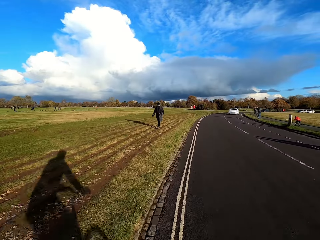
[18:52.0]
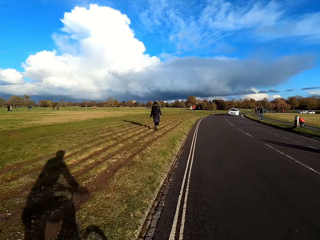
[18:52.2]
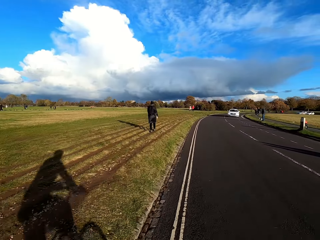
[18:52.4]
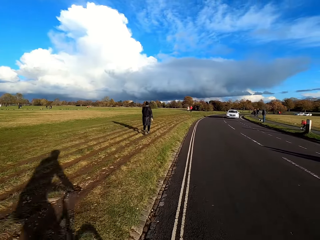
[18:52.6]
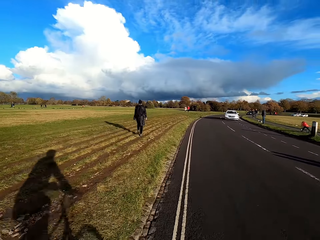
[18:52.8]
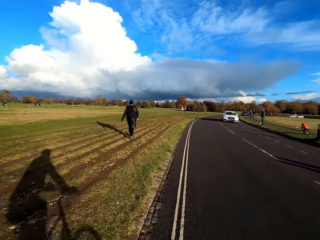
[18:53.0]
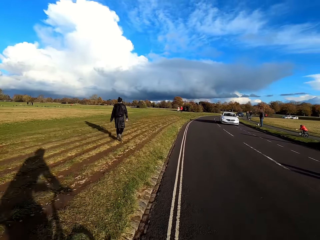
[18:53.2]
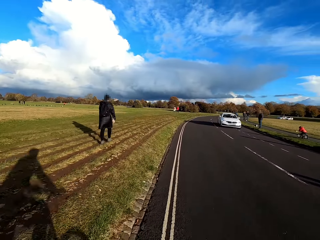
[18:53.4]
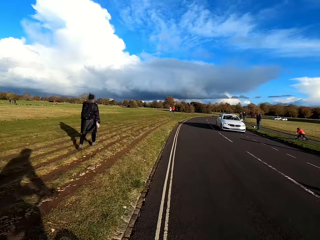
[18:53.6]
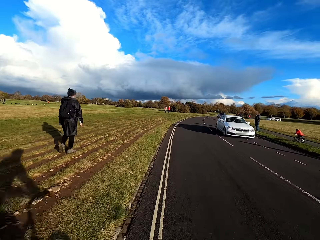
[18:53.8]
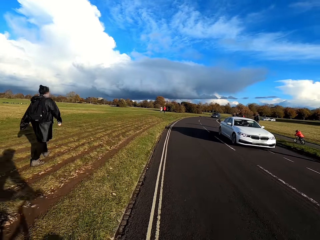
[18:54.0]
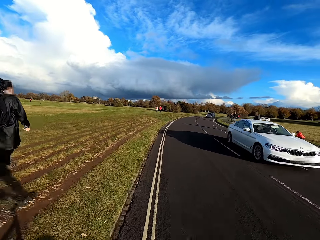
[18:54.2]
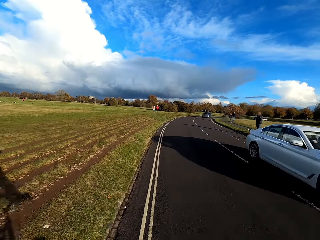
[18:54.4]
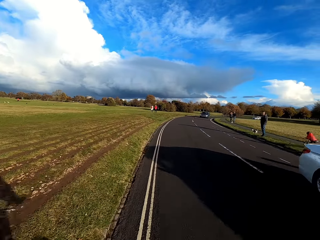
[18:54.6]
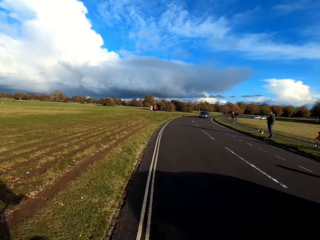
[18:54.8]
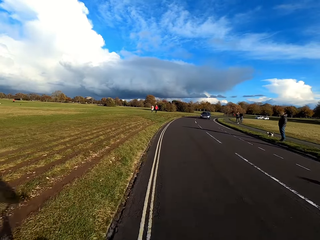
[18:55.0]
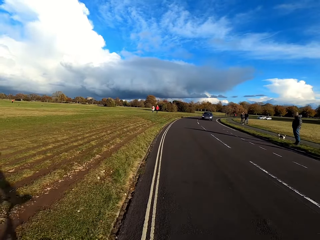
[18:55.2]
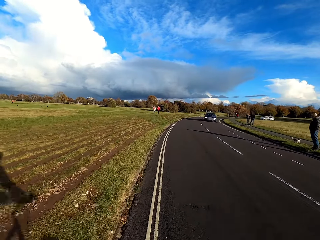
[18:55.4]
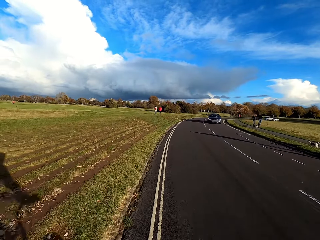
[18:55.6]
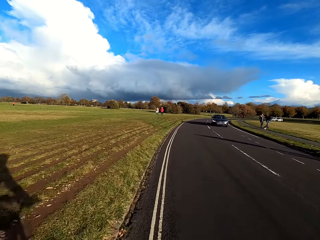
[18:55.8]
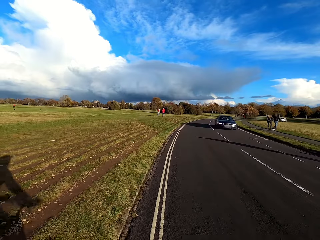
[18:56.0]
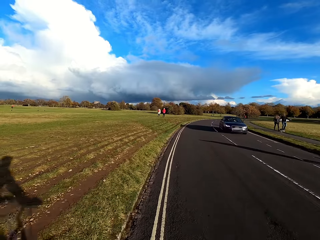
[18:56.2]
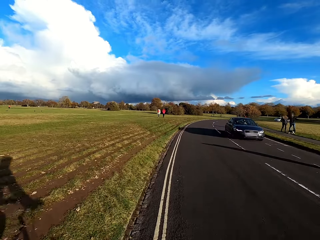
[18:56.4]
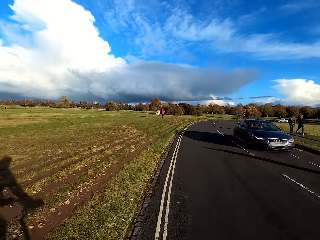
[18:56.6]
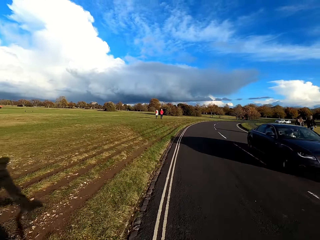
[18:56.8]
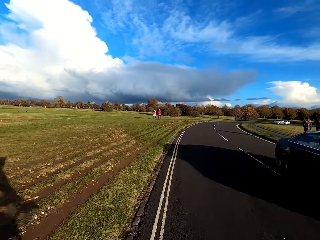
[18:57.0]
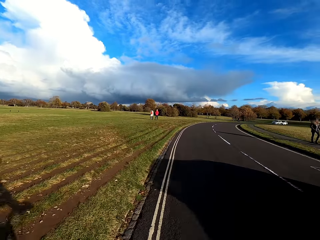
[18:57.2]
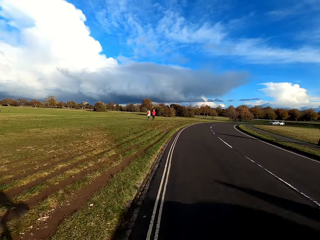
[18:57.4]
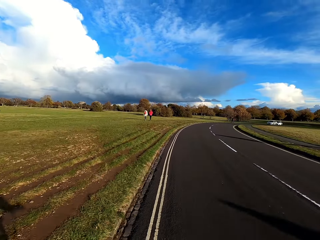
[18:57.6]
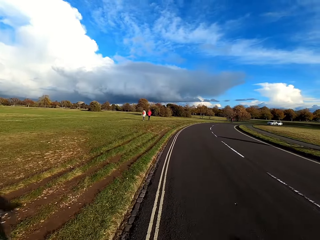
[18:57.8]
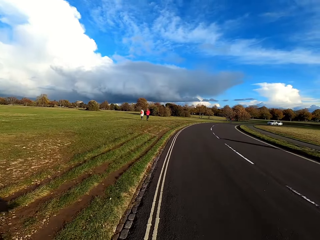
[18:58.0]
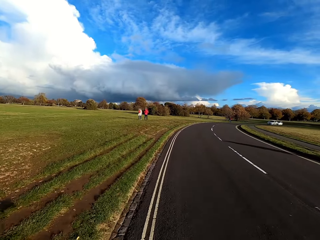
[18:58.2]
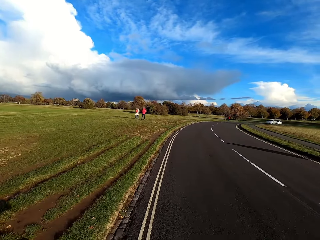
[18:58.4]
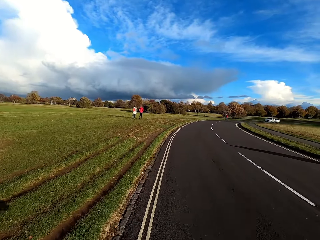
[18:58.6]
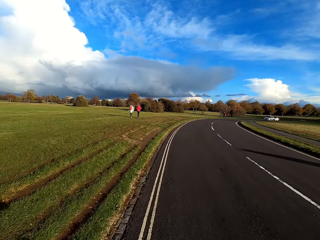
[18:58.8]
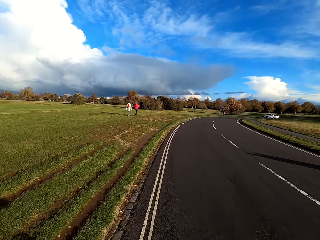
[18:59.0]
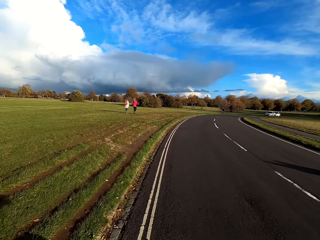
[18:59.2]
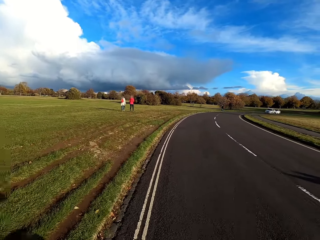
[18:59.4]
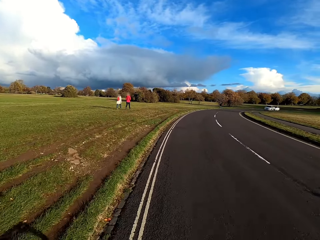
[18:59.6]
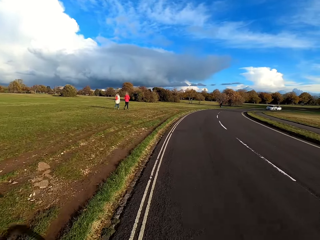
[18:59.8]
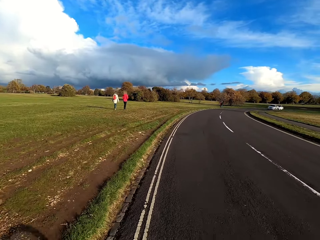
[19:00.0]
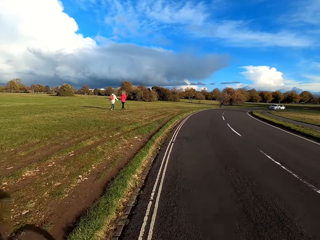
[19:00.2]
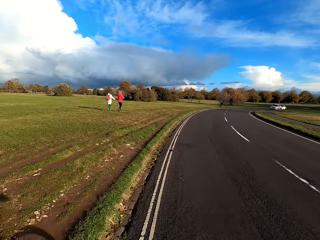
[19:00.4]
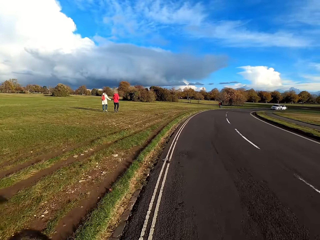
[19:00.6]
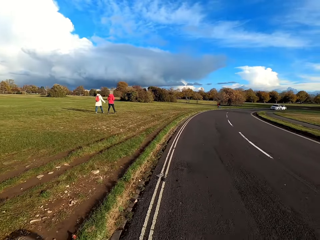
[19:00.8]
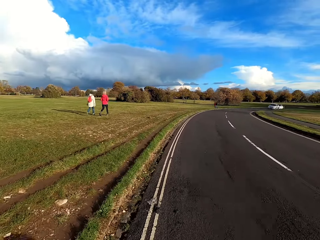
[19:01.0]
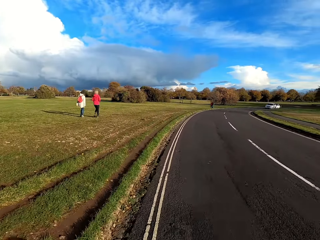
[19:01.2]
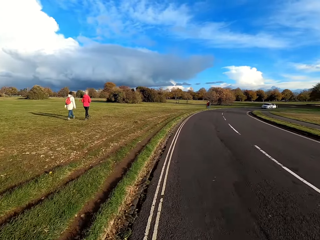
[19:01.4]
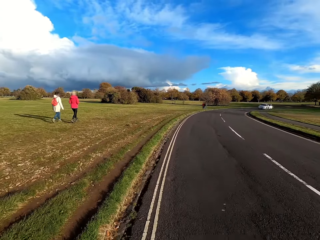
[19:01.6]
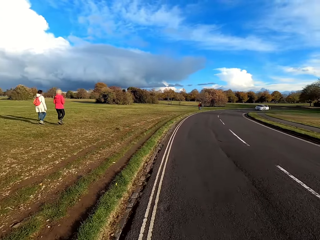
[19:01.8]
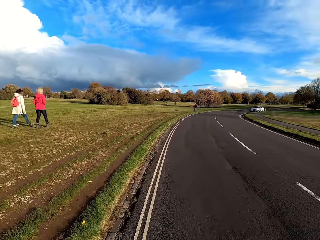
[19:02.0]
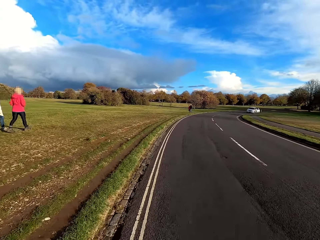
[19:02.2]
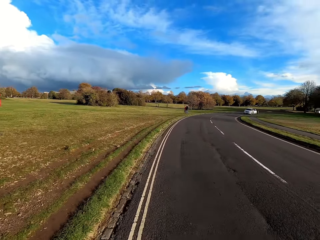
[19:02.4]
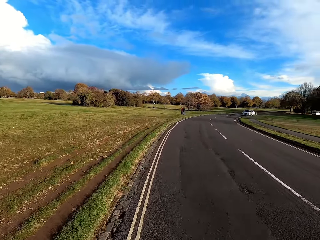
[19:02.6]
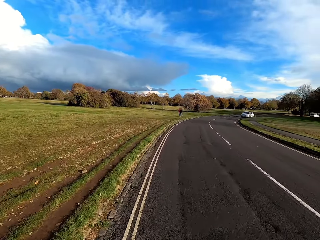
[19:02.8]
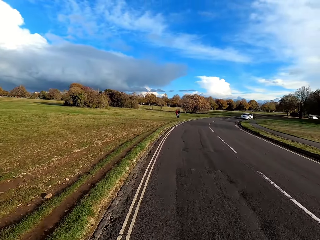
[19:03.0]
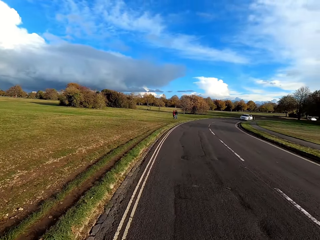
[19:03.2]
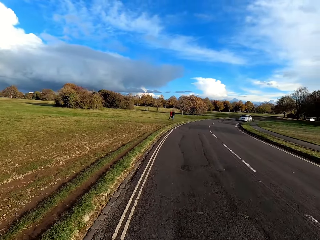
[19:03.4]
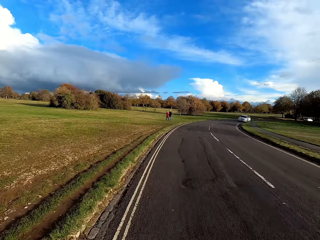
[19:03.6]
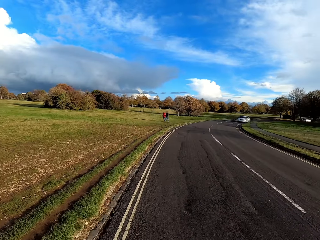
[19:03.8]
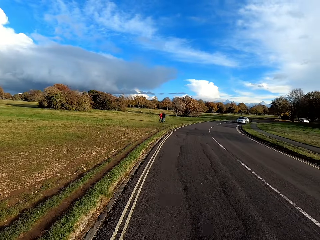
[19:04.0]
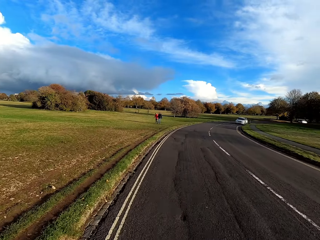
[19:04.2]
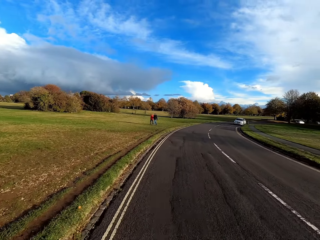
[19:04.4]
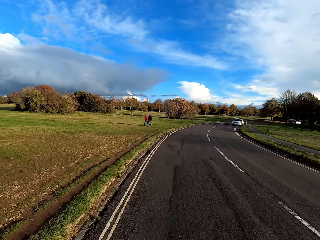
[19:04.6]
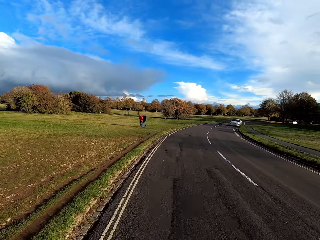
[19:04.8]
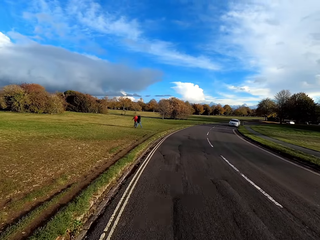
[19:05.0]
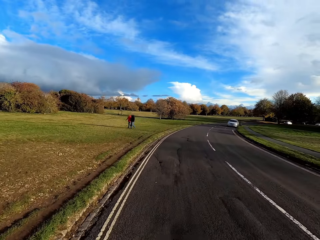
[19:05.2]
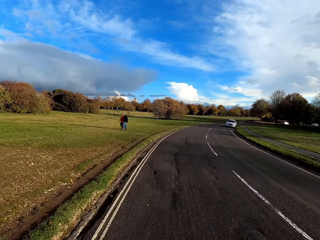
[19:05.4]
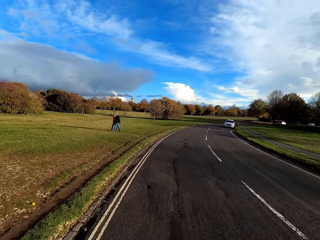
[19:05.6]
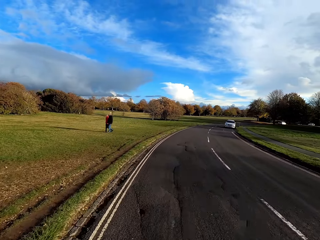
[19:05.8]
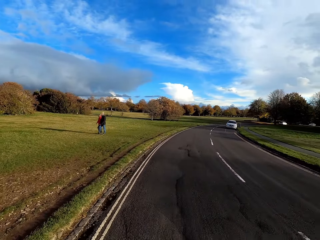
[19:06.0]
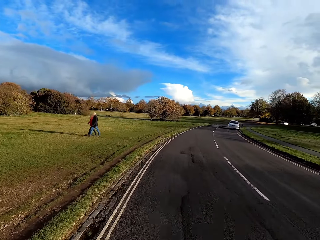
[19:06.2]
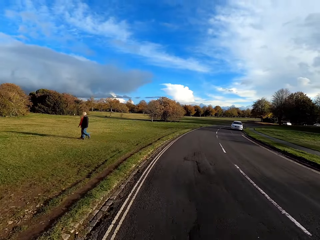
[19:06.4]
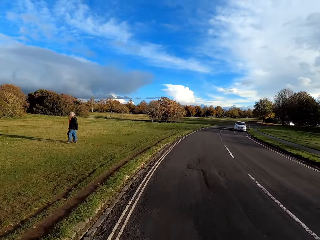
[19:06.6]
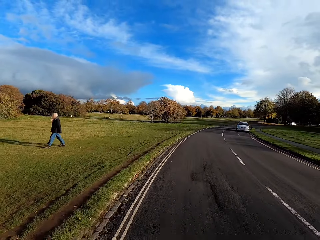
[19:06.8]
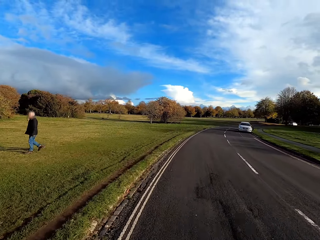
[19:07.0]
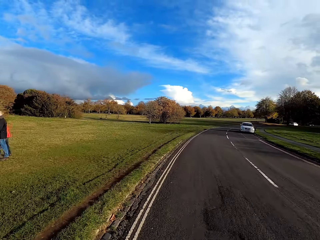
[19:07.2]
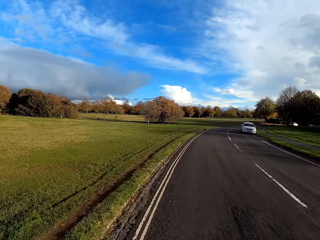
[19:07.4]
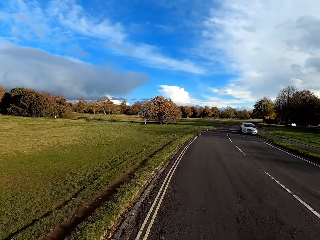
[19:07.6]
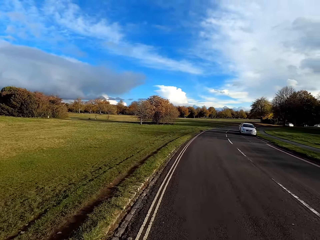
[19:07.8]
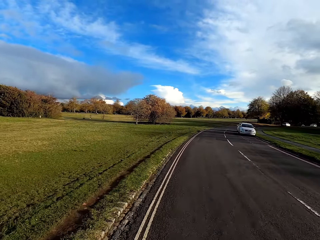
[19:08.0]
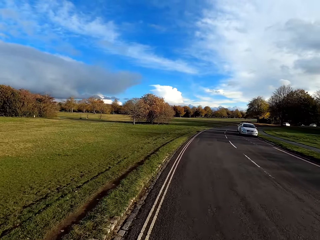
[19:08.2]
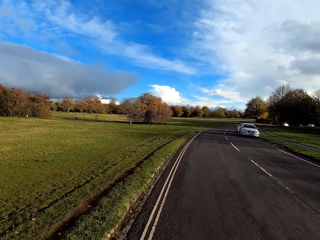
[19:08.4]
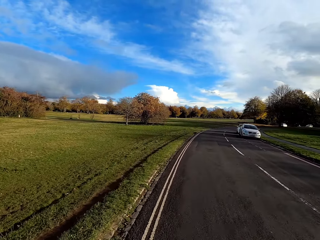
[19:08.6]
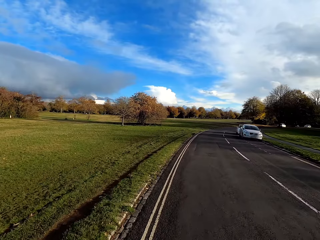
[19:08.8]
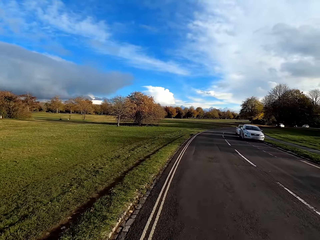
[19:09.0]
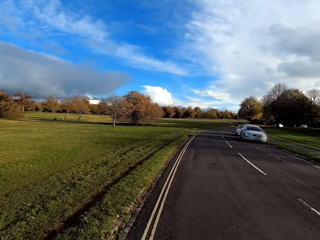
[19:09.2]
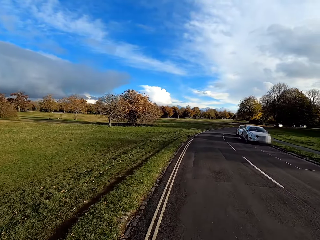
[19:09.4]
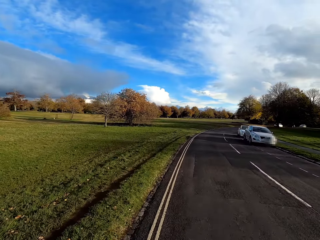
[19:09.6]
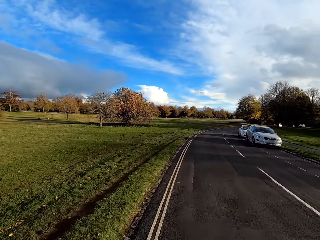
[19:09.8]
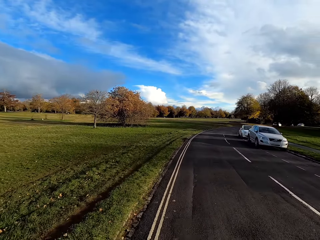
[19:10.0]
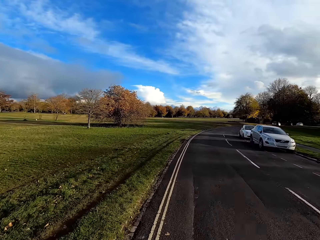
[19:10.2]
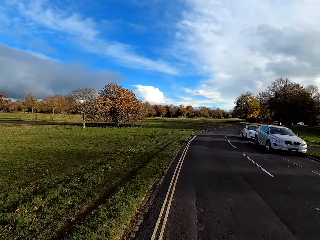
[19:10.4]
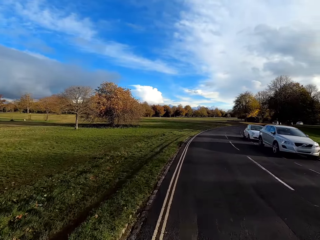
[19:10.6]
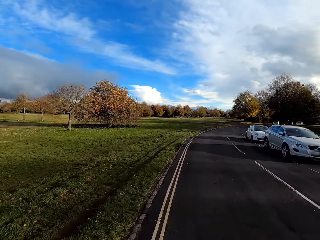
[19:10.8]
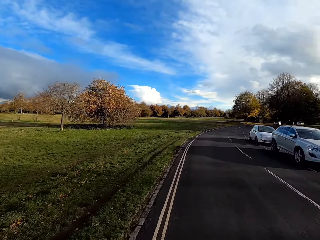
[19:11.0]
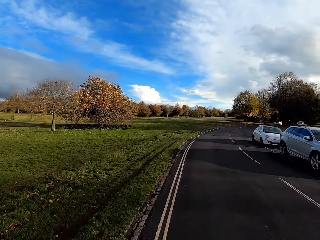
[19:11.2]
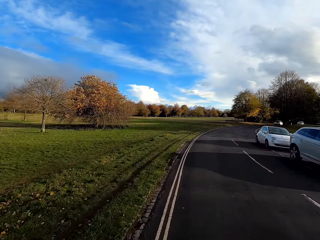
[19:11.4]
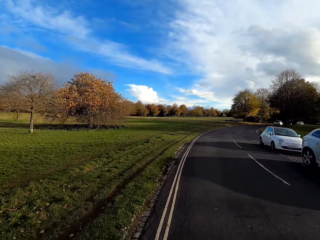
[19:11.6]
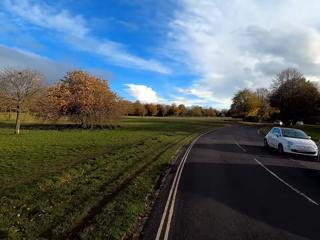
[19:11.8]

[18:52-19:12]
A white car drives past the camera wearer. A black car drives past the camera wearer. The camera wearer rides past a woman and another woman. They ride past two other women.
